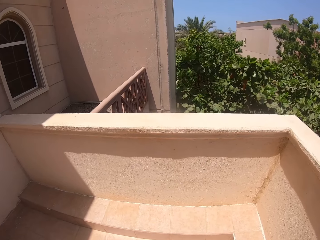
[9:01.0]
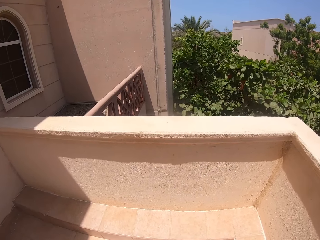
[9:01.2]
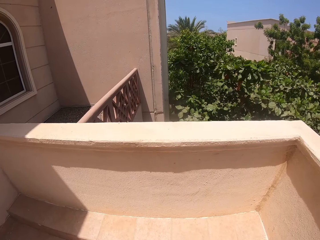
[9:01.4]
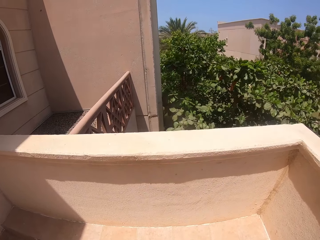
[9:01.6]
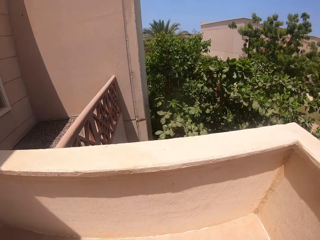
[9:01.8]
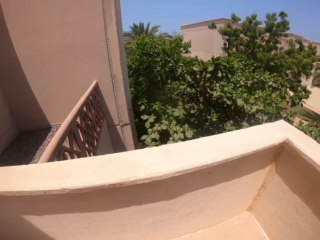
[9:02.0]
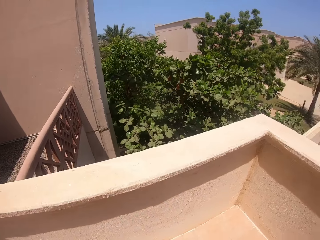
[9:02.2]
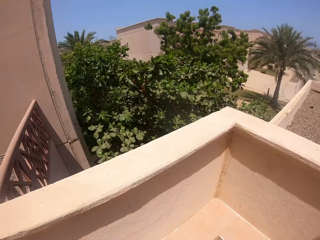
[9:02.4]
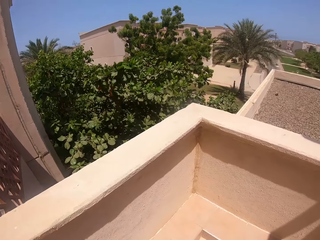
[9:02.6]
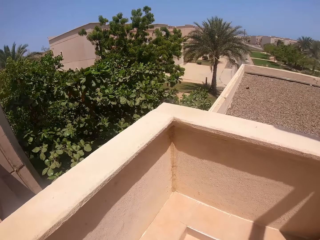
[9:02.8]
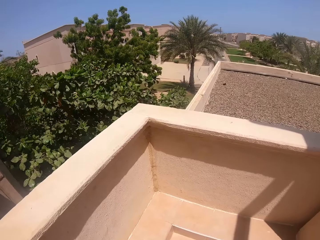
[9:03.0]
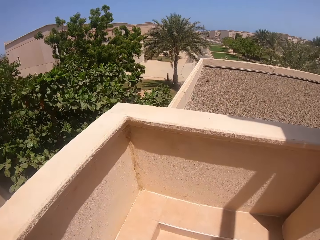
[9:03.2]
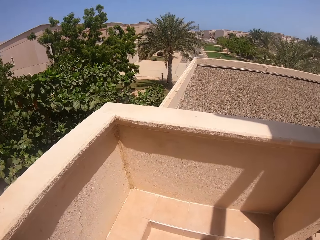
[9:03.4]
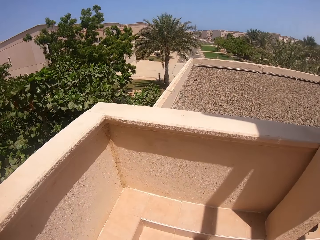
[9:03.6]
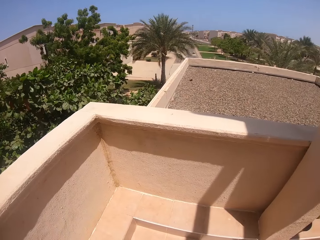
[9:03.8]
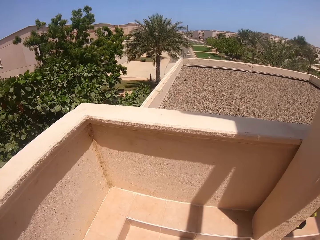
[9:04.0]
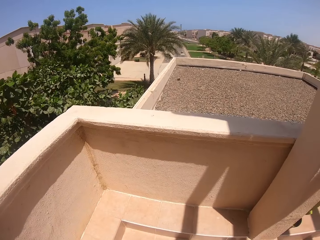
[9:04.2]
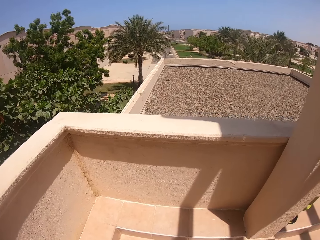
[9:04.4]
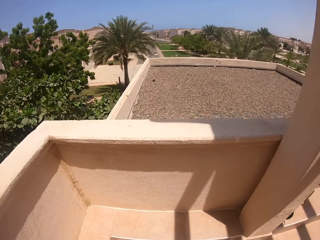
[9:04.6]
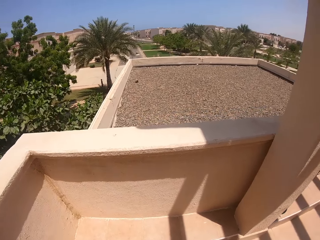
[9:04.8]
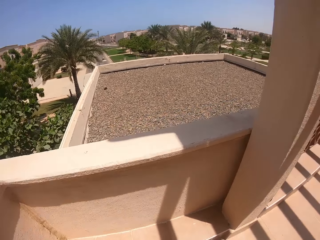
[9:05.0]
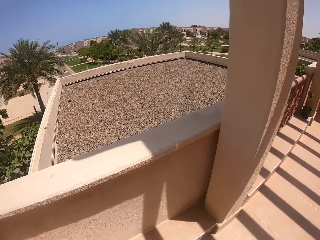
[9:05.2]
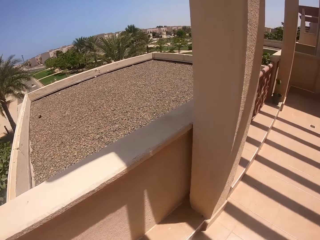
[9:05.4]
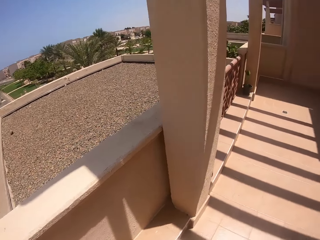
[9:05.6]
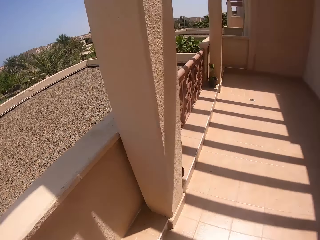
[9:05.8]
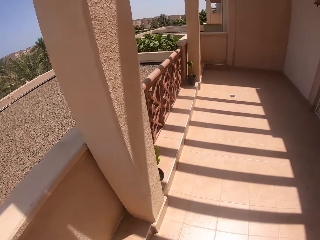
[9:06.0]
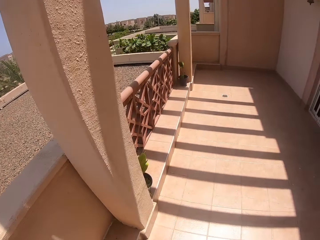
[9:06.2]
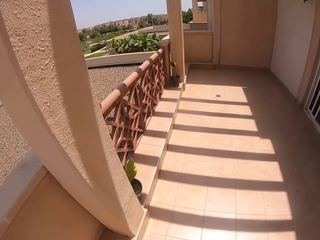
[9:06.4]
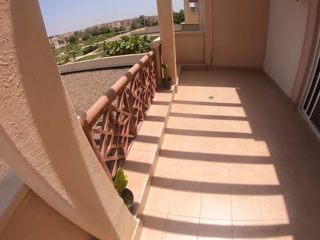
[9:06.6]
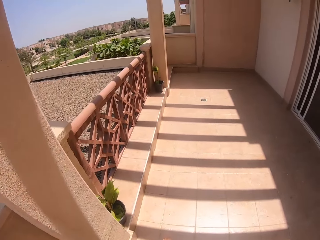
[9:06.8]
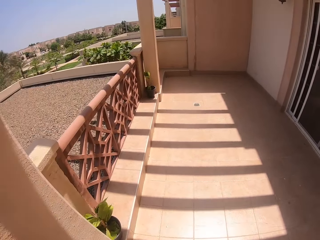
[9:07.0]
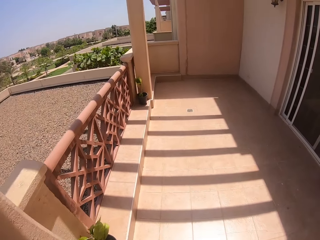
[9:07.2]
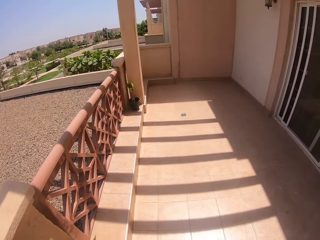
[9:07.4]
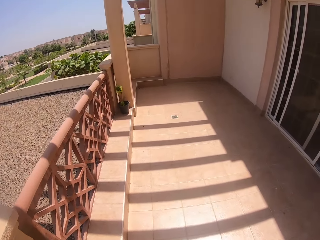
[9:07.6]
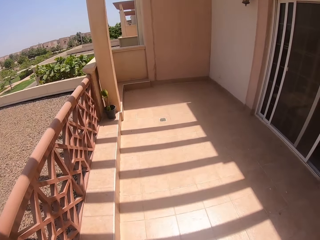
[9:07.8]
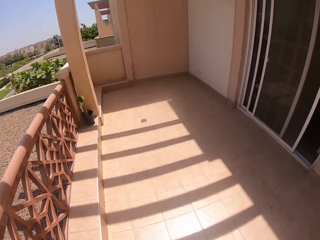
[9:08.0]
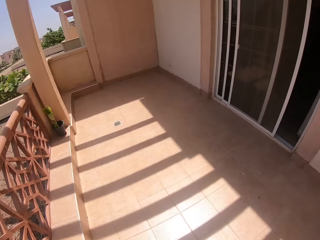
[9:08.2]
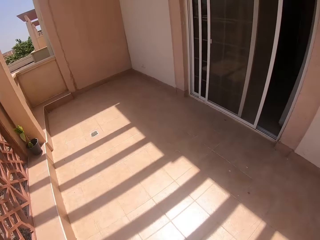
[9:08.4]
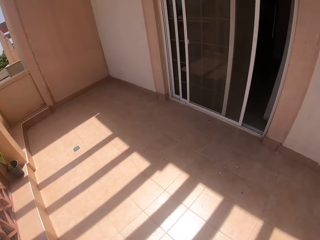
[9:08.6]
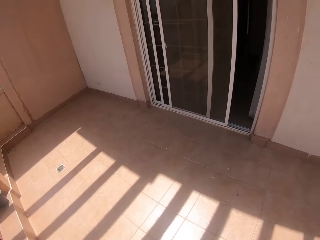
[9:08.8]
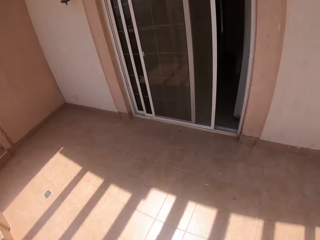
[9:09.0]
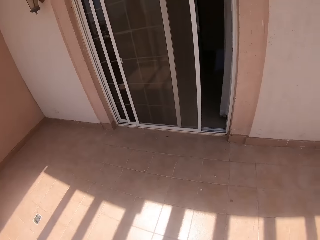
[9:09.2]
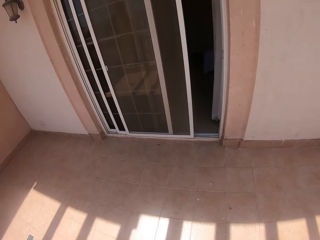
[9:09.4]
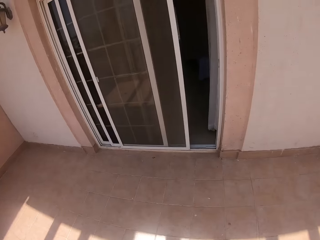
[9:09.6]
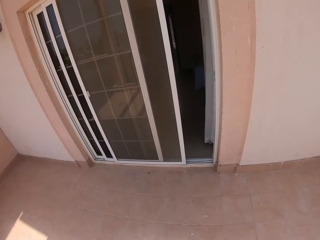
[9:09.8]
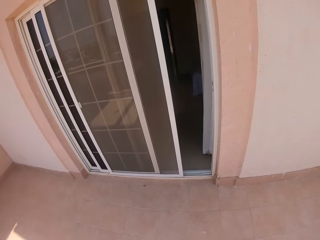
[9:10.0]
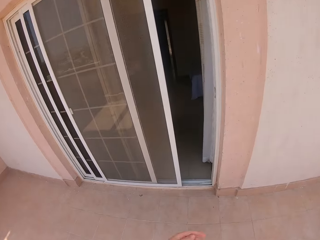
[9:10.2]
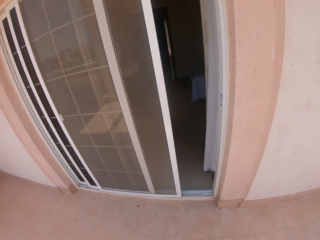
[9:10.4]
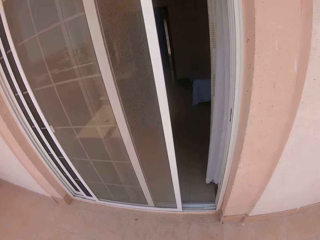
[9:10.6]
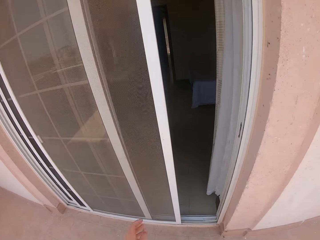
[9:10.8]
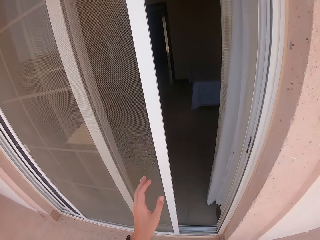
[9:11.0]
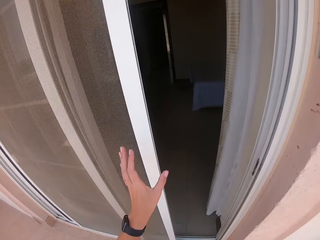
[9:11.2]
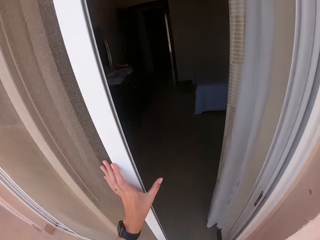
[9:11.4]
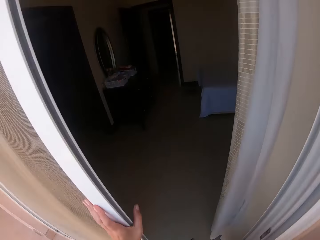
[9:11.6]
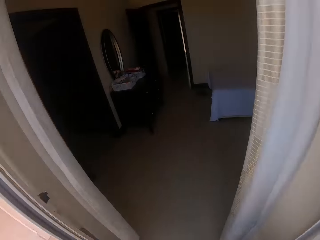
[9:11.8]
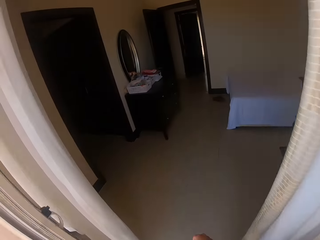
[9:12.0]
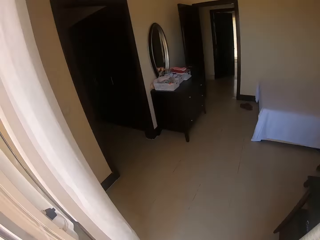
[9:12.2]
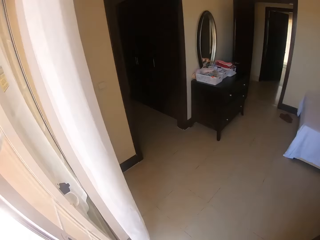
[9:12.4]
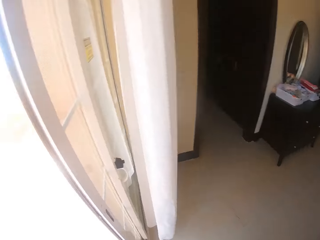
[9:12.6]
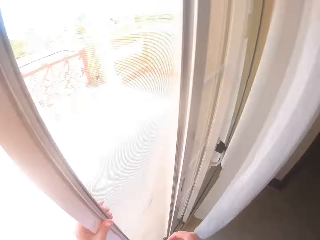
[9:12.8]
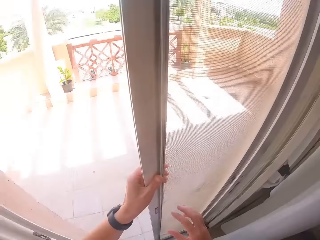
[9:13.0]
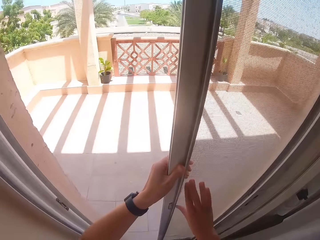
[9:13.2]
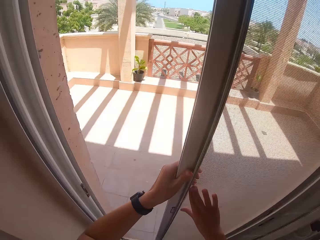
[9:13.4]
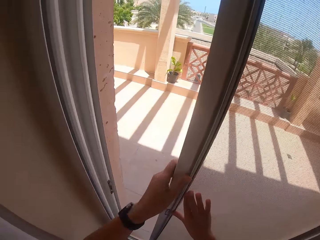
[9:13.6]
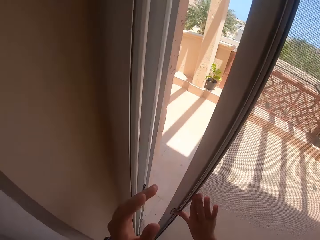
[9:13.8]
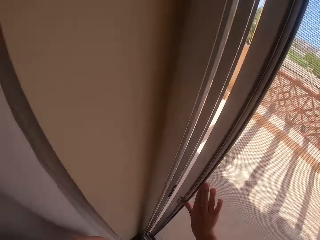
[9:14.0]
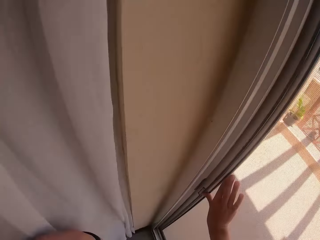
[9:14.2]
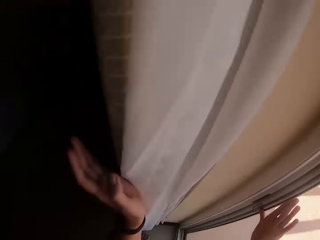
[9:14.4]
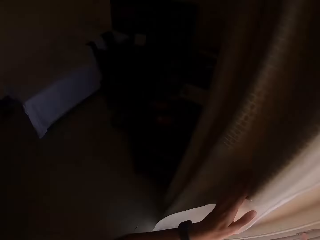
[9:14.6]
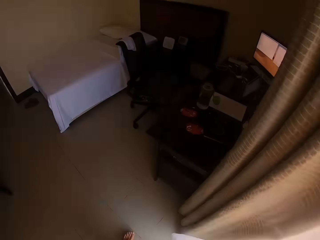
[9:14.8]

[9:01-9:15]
The camera wearer turns back. They walk forward, turn right and walk forward. They go back to the house. They enter the bedroom. They push the door. They close the door behind them. They turn left.

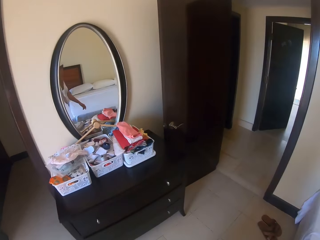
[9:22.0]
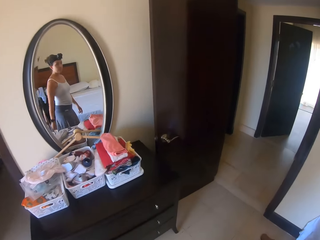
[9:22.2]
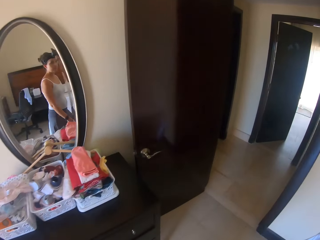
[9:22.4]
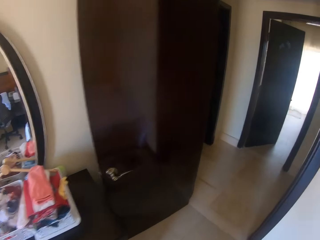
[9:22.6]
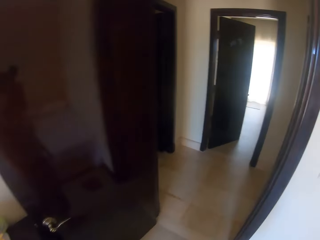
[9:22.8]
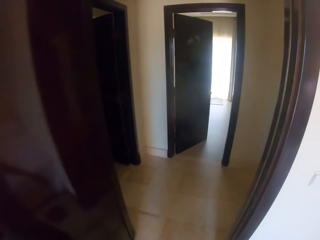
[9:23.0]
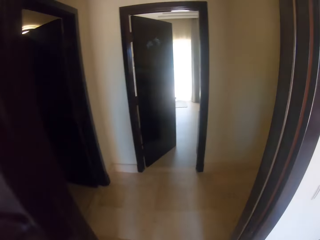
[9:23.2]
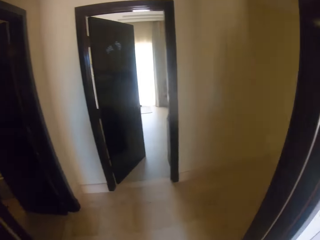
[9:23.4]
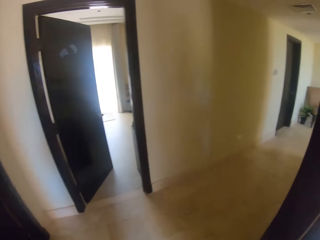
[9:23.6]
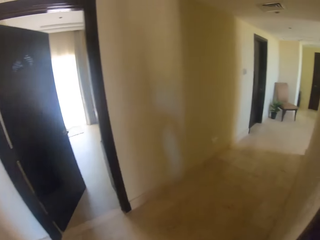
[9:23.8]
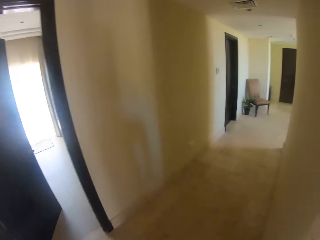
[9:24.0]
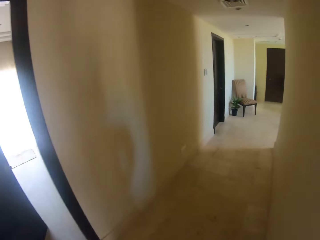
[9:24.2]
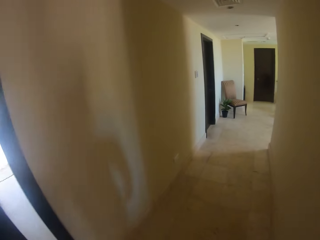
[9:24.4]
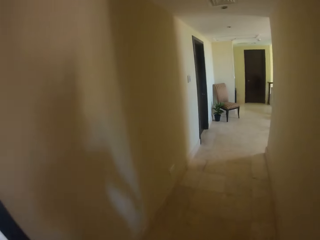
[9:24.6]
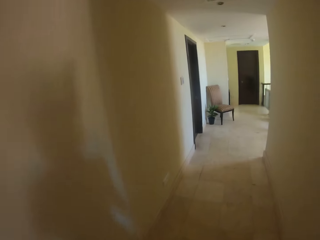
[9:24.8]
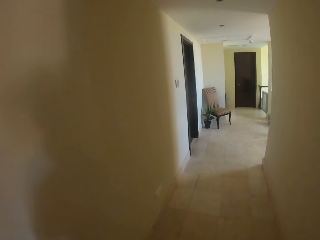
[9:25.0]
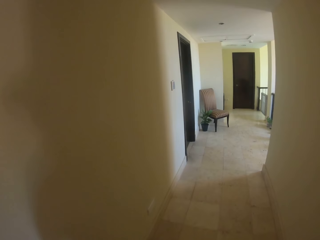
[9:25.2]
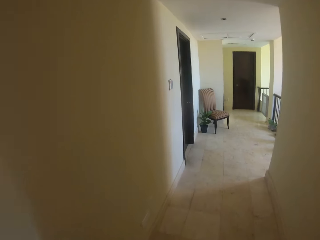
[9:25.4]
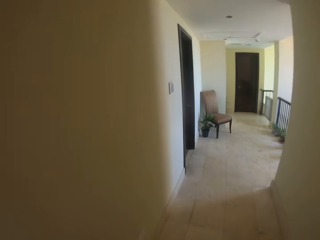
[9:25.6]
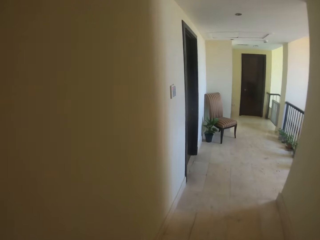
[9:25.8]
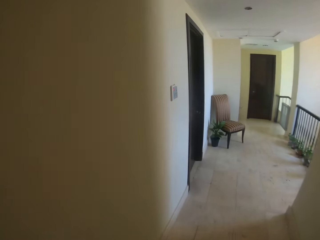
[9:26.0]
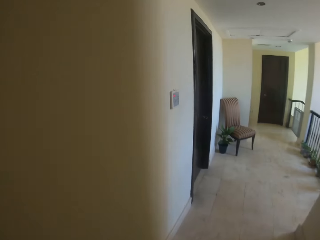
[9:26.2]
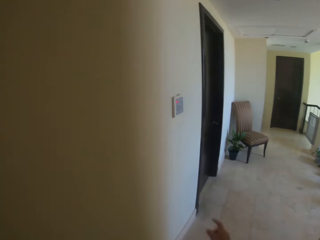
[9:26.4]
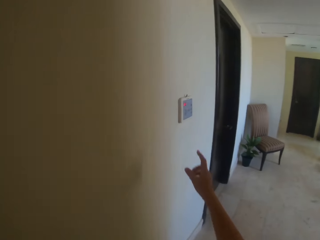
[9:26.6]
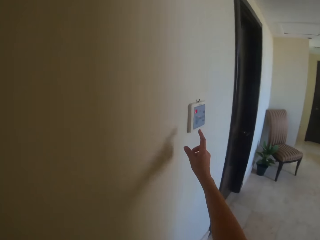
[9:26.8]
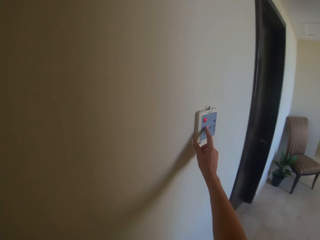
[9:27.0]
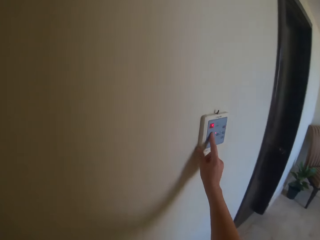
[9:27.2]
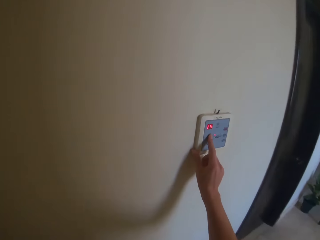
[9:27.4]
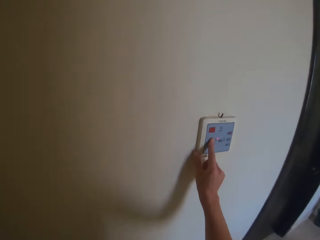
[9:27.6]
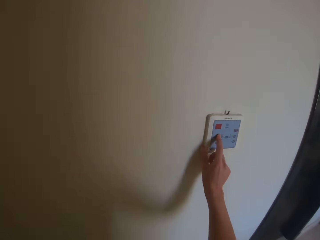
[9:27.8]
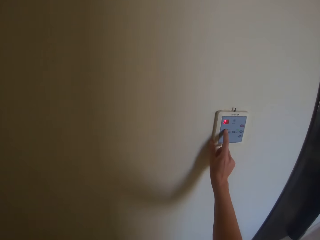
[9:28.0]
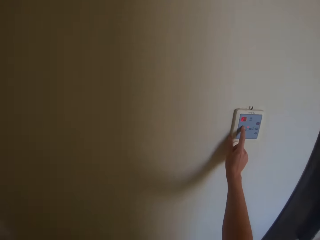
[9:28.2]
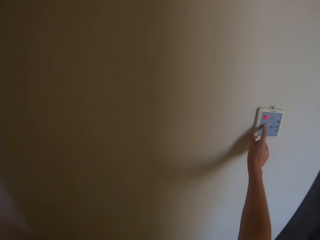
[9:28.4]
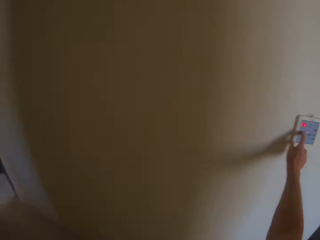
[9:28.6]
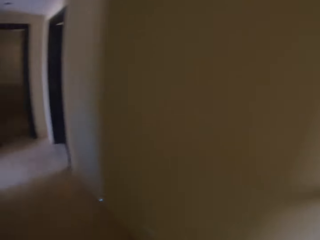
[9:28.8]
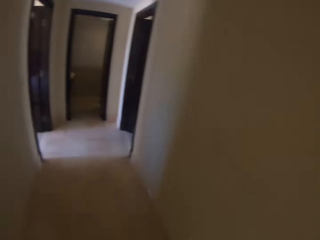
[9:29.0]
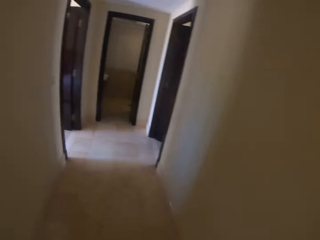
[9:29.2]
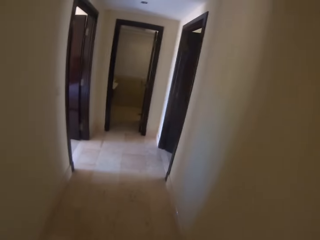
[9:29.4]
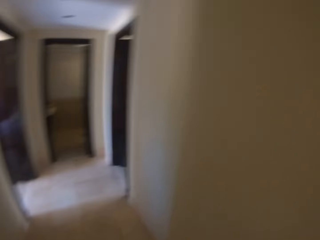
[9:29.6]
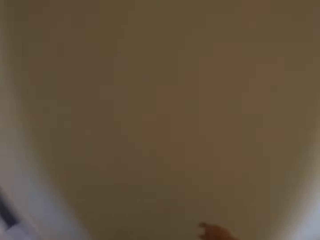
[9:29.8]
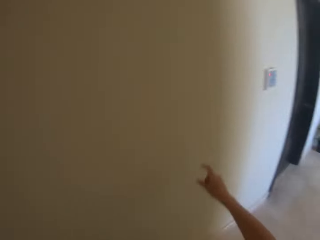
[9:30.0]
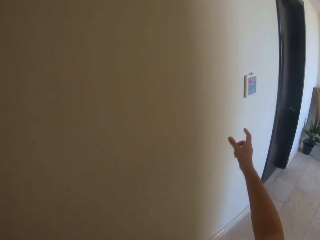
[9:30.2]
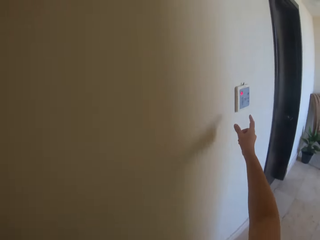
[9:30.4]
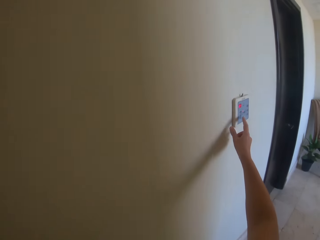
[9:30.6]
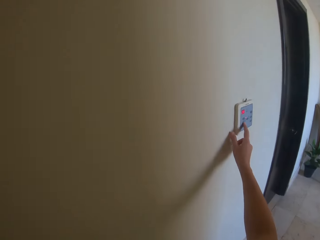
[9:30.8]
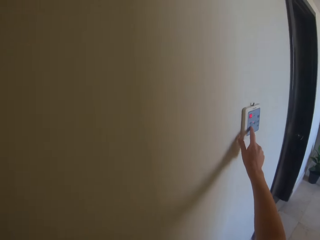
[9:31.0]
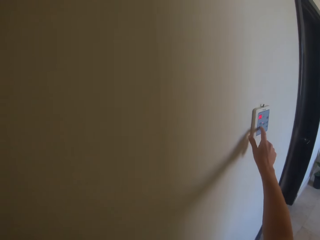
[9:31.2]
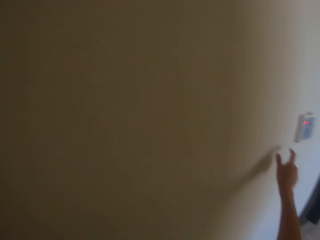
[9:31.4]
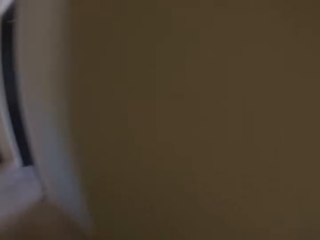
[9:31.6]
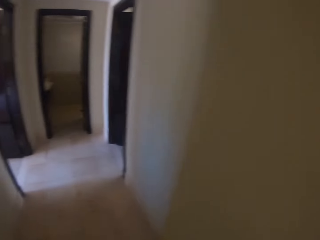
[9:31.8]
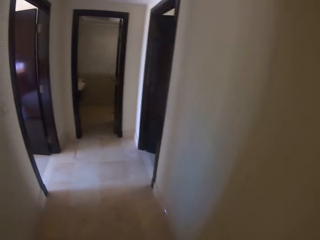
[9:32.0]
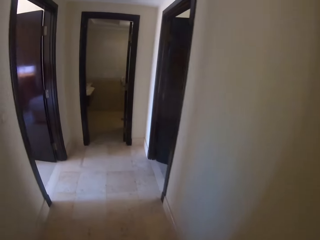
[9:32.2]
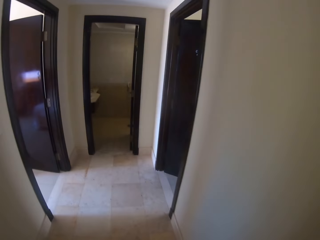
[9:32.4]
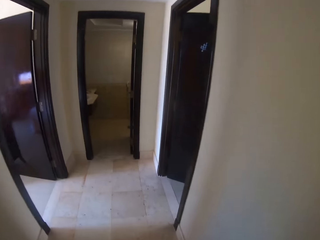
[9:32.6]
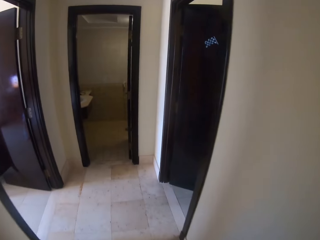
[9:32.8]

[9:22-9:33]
The camera wearer walks in the house. They press a switch. They put on the socket. They walk around. They put off the socket.
